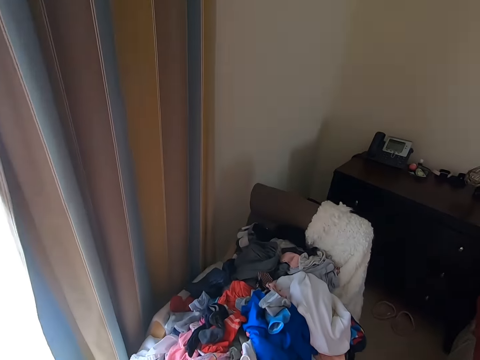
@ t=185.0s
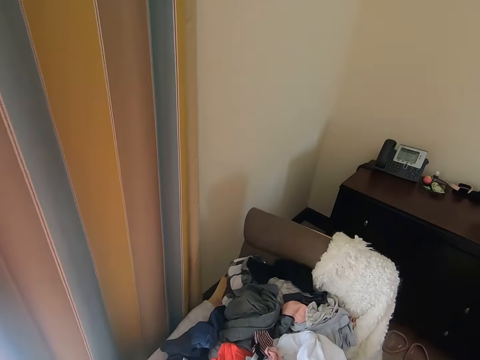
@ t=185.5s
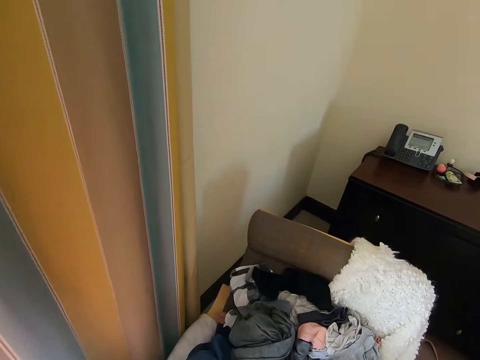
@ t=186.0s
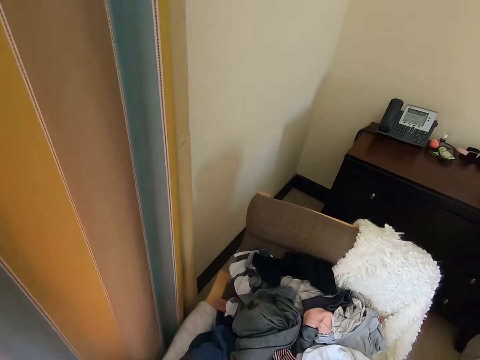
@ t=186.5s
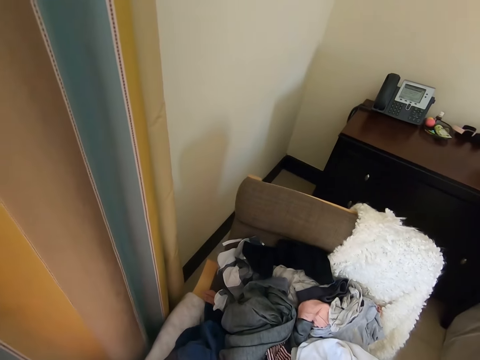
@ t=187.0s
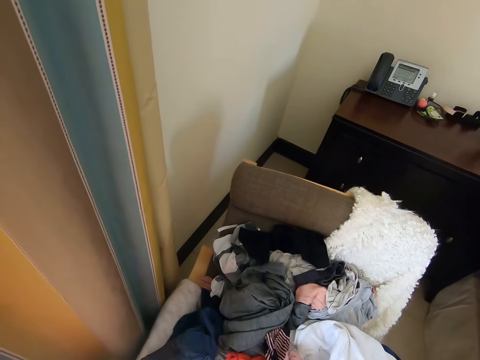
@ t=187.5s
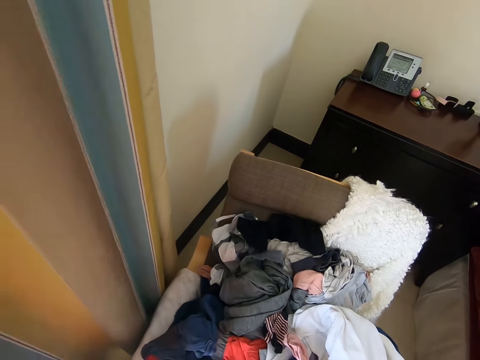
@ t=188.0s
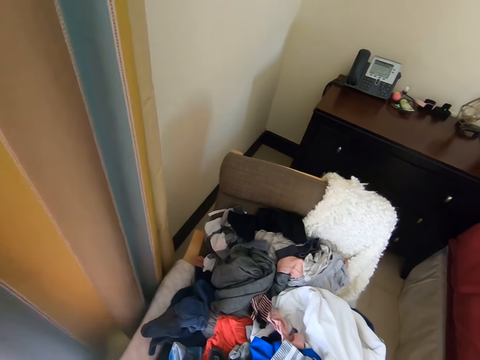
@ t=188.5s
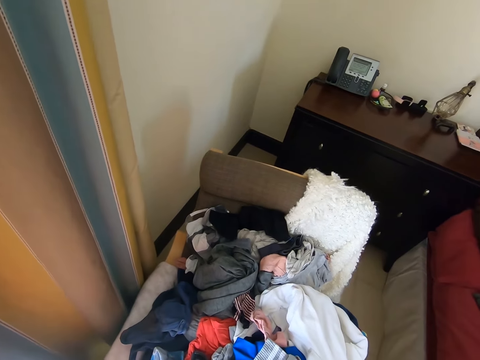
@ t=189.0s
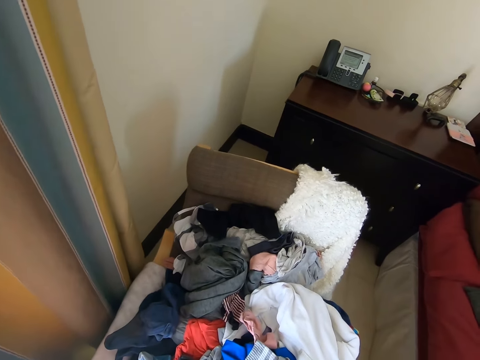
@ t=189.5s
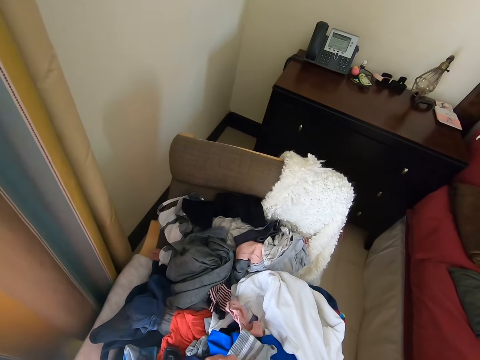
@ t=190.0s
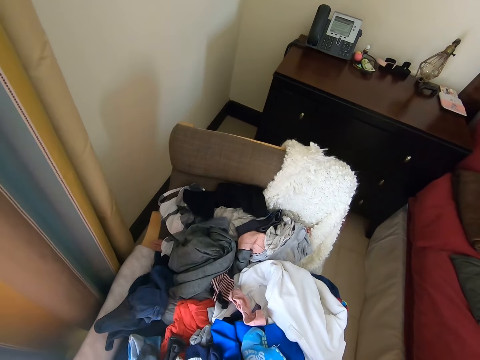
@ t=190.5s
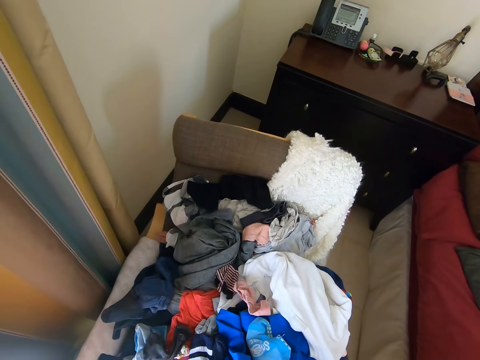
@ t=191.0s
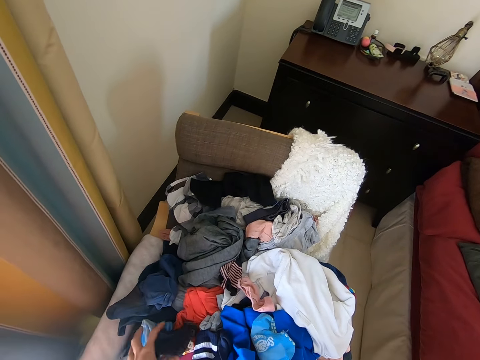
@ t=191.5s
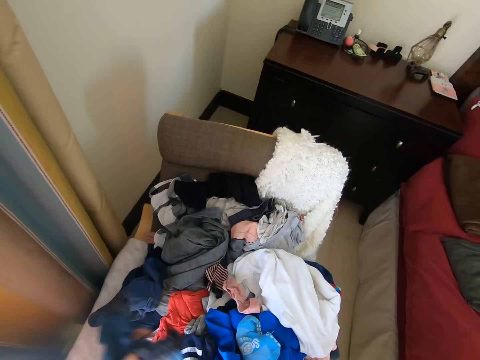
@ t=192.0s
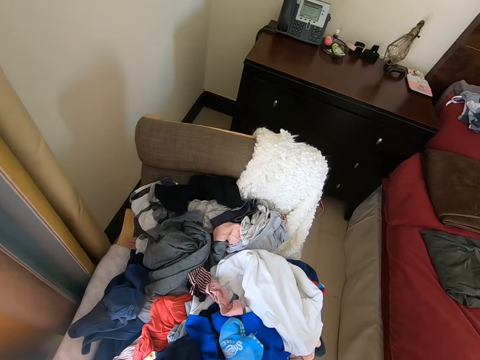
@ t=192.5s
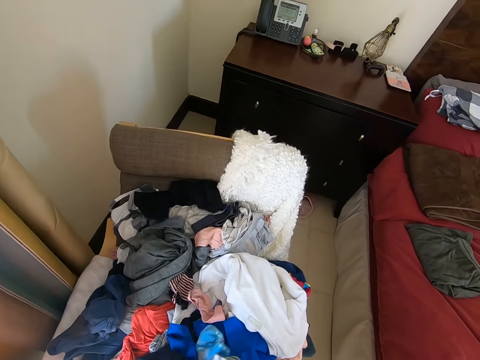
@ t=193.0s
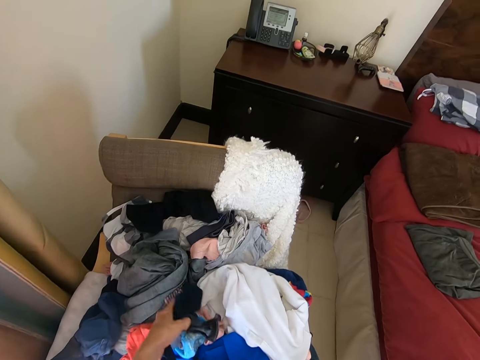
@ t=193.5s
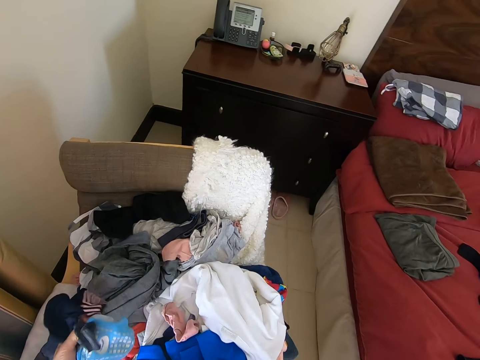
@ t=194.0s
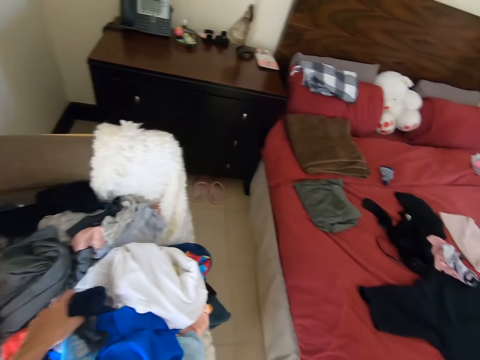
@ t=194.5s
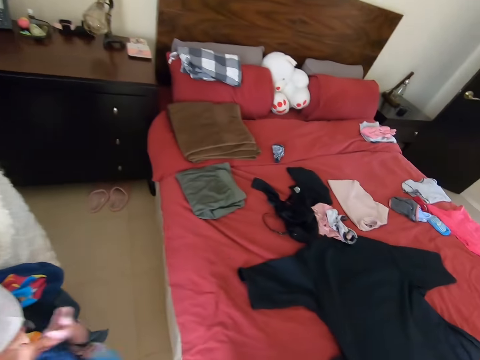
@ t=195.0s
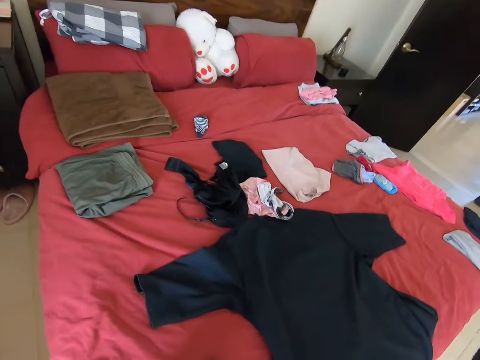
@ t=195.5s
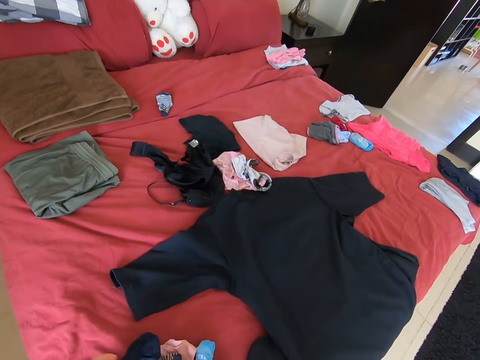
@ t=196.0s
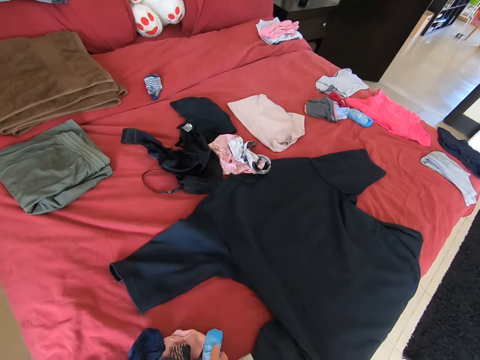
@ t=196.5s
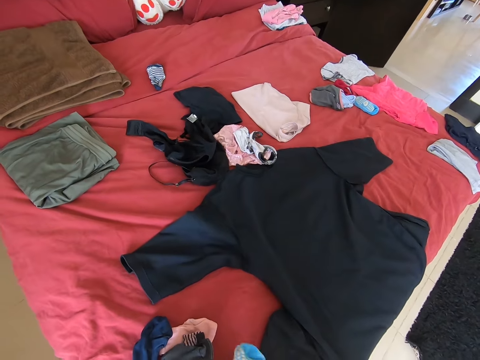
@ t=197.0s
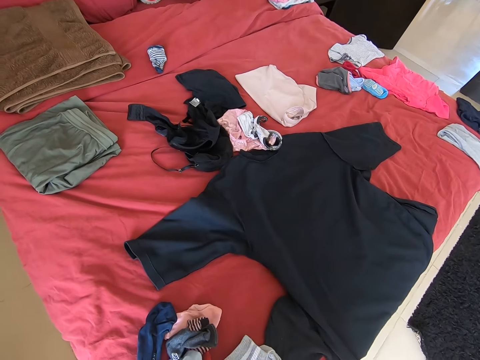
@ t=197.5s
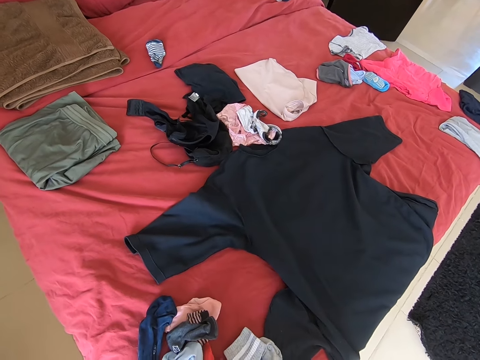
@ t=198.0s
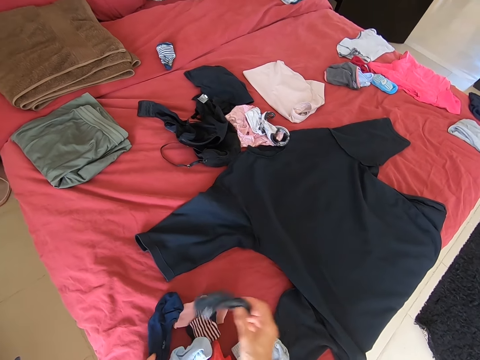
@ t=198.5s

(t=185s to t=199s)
The camera wearer walks around. They pick the pieces of clothes on the chair. They pick a cloth on the chair. They turn around. They put the pieces of clothes on the bed.

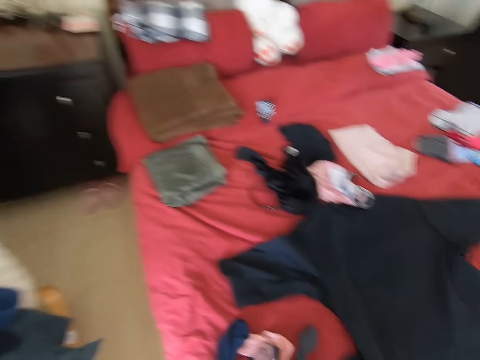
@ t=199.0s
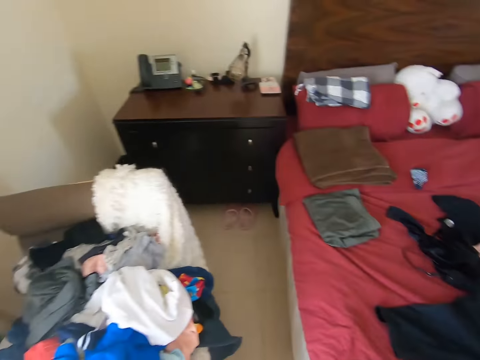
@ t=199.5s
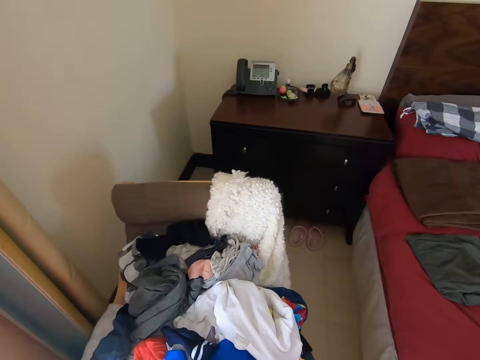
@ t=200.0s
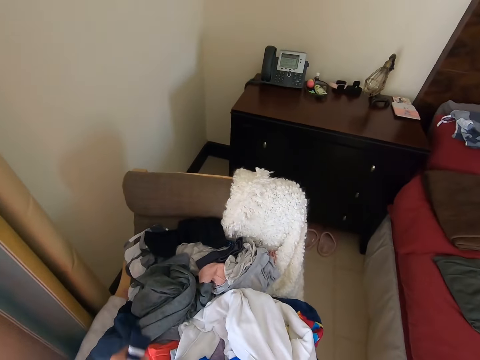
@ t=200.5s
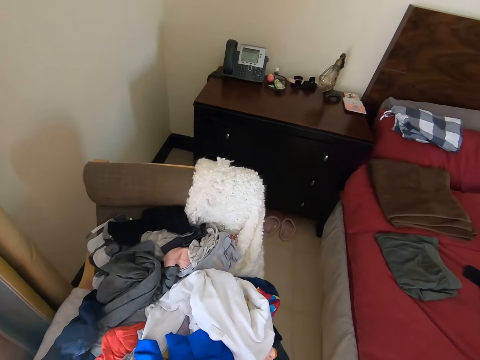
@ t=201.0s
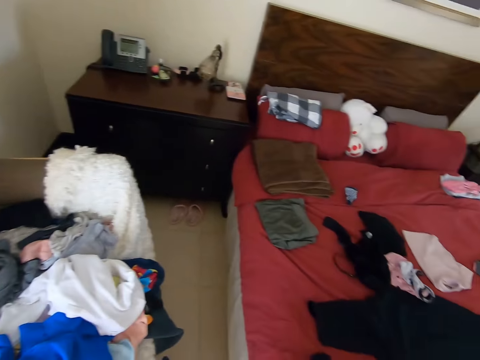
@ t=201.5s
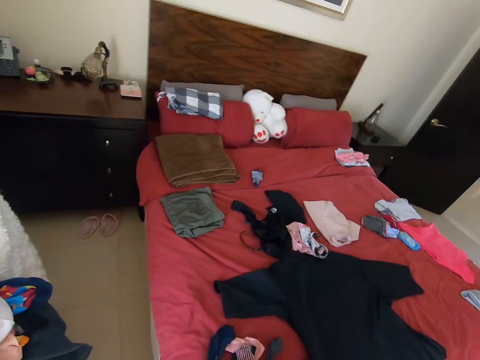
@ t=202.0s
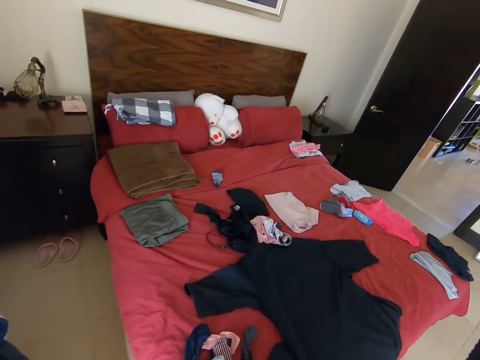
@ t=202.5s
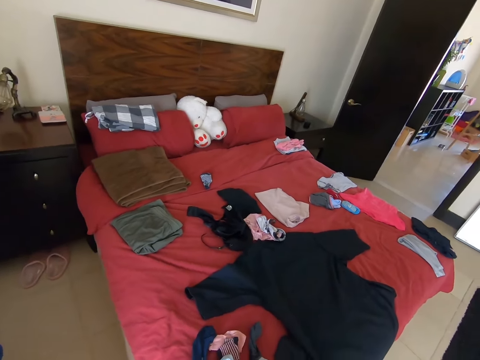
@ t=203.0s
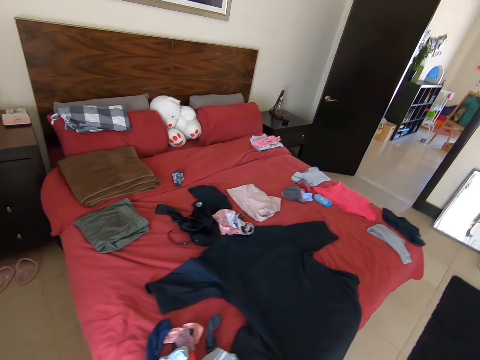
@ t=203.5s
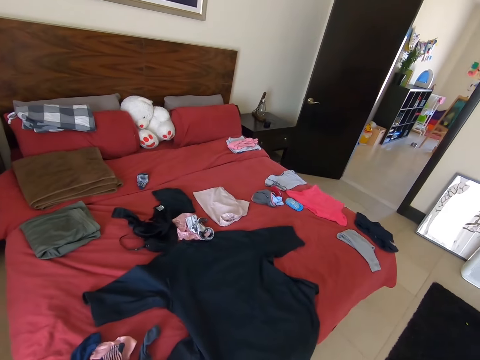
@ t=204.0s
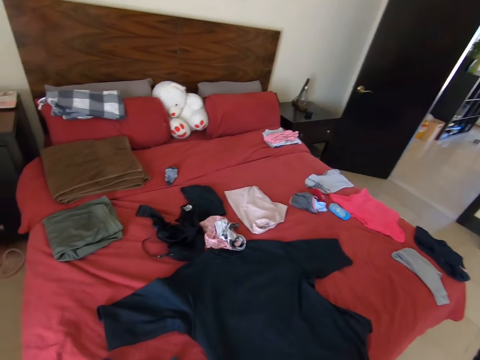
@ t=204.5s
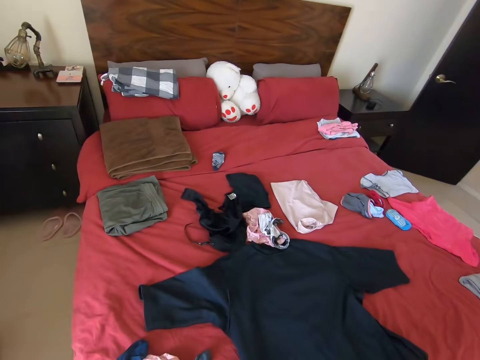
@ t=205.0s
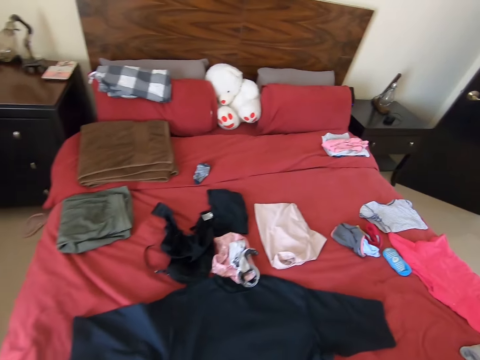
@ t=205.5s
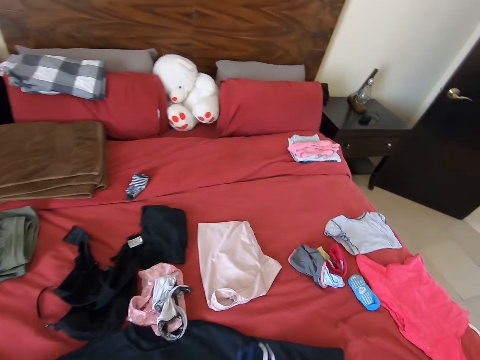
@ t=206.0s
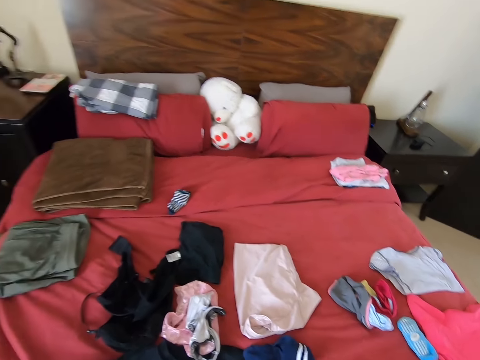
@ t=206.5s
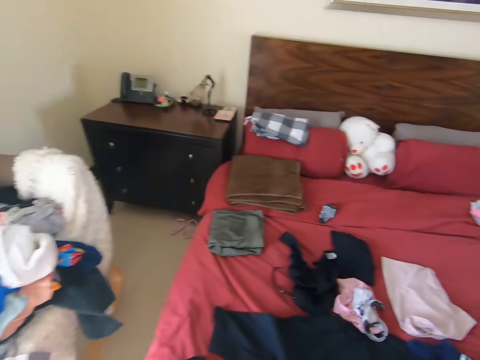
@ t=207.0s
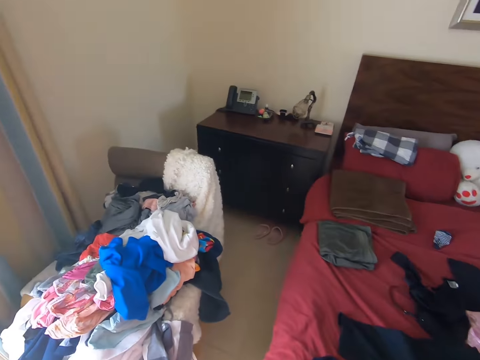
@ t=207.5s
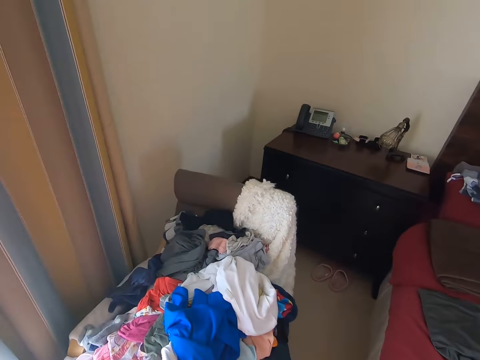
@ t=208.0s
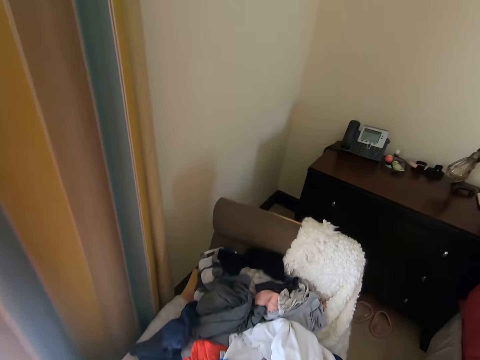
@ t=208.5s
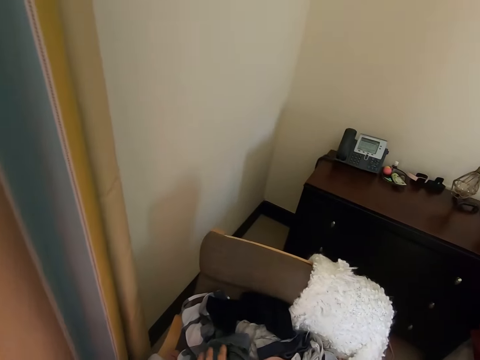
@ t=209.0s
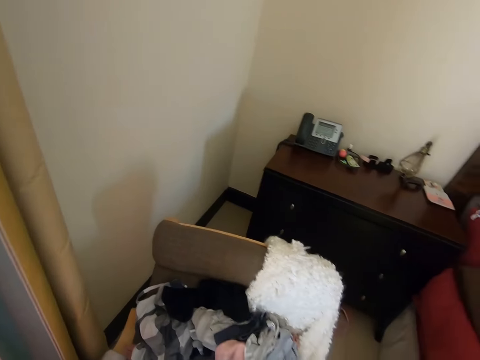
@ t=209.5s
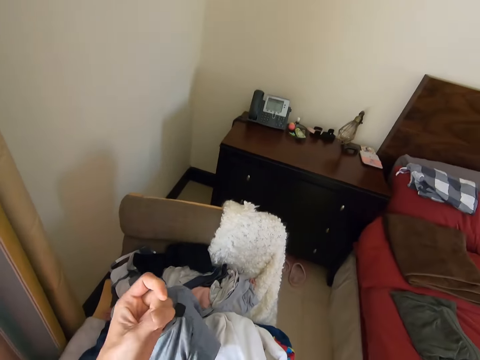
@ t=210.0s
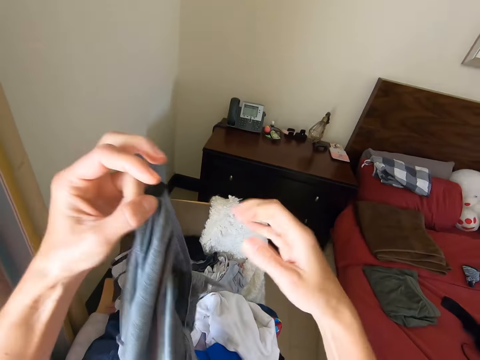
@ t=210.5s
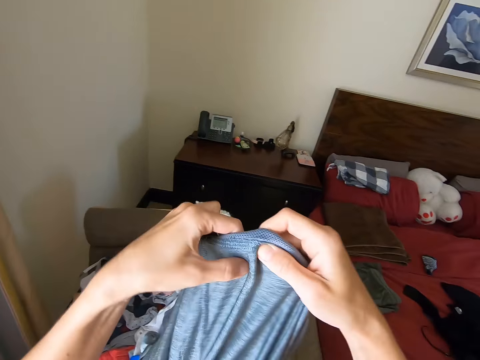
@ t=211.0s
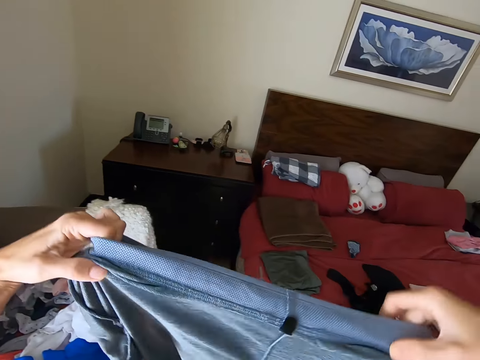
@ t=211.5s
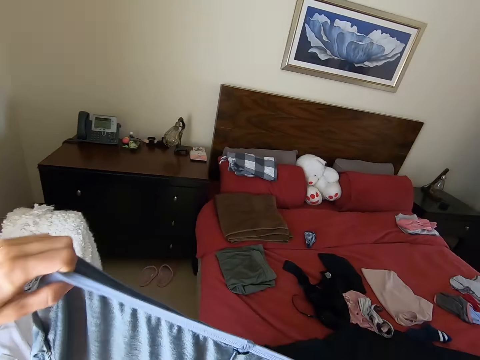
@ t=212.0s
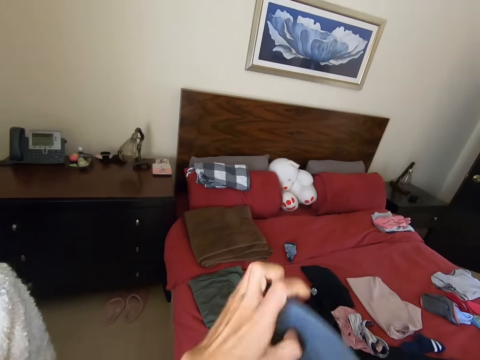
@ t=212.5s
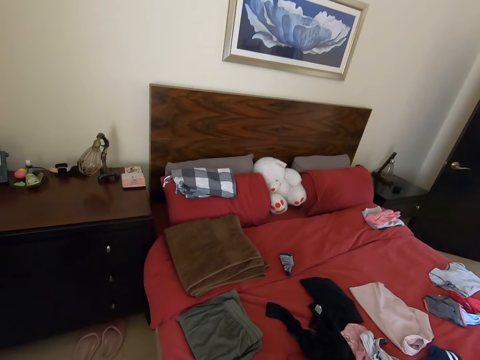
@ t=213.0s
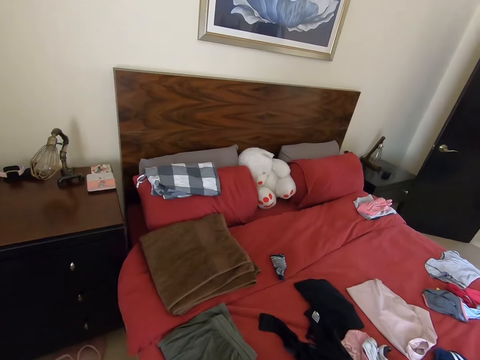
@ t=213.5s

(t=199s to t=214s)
The camera wearer turns around. She picks the pieces of clothes on the chair. She stands on the floor. She turns around. She puts the piece of cloth on the bed. She turns around. She picks the piece of cloth on the chair. She folds the piece of cloth with her hands.
